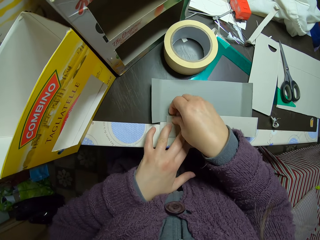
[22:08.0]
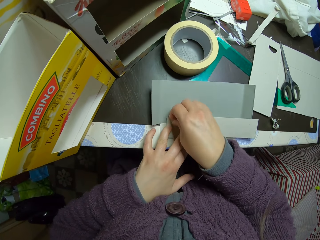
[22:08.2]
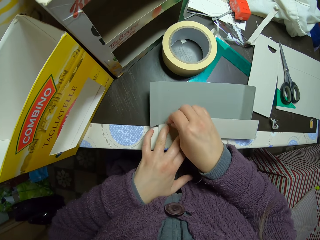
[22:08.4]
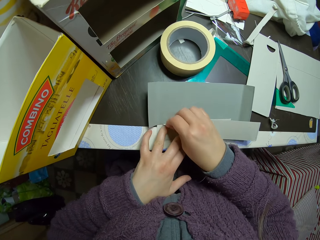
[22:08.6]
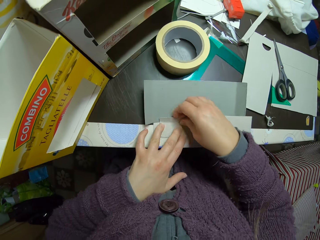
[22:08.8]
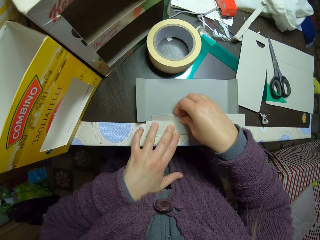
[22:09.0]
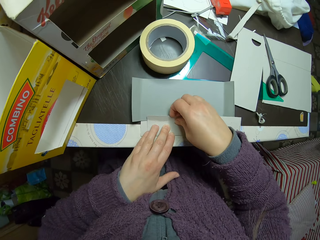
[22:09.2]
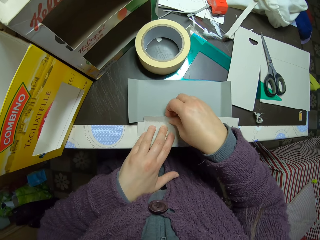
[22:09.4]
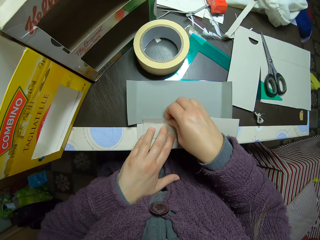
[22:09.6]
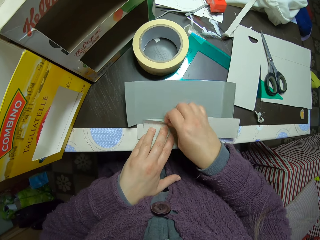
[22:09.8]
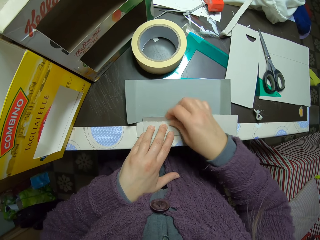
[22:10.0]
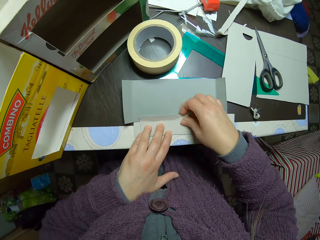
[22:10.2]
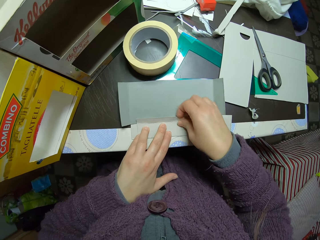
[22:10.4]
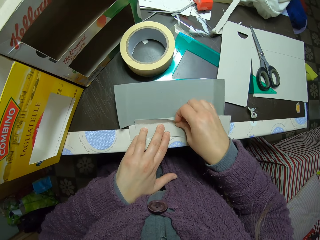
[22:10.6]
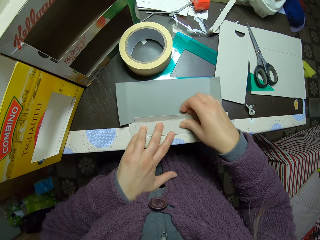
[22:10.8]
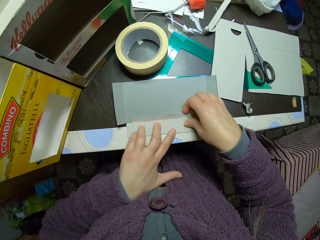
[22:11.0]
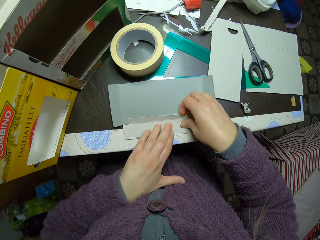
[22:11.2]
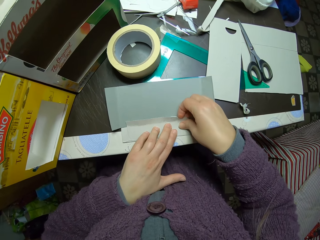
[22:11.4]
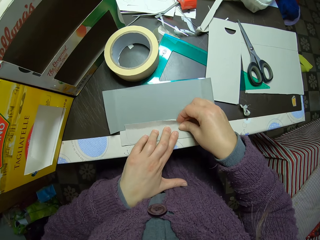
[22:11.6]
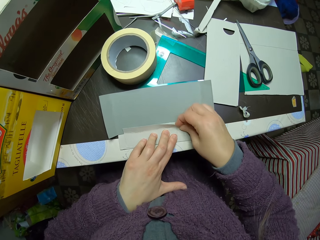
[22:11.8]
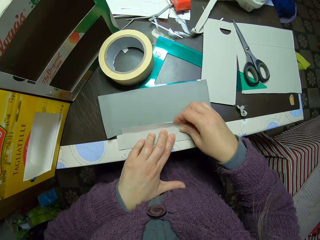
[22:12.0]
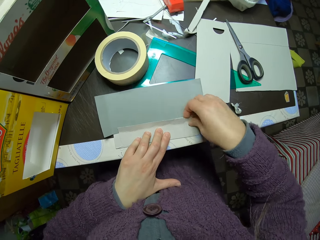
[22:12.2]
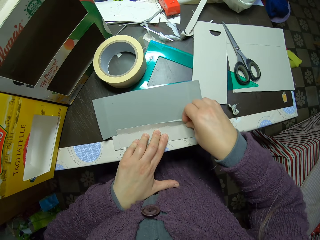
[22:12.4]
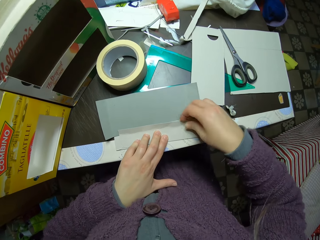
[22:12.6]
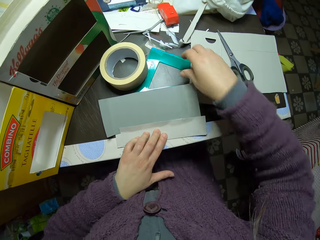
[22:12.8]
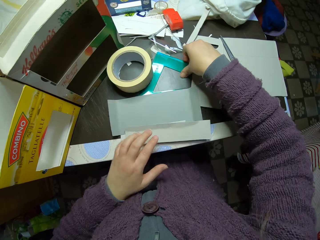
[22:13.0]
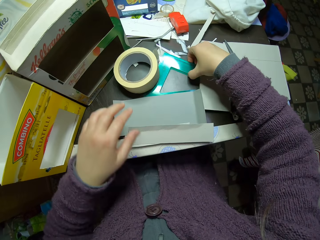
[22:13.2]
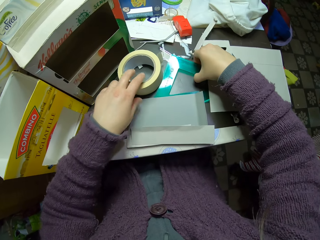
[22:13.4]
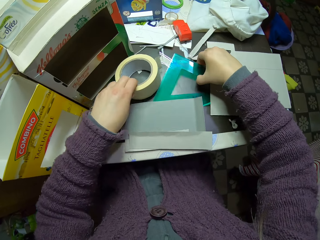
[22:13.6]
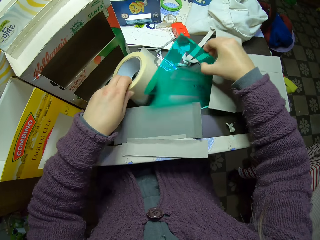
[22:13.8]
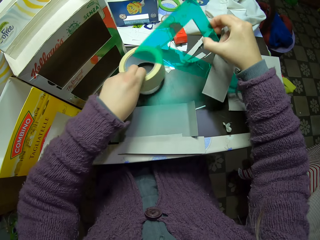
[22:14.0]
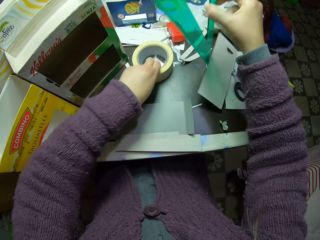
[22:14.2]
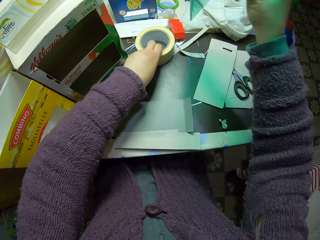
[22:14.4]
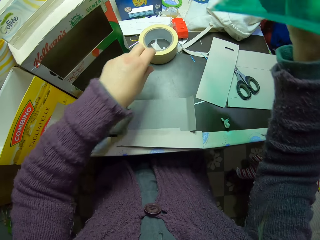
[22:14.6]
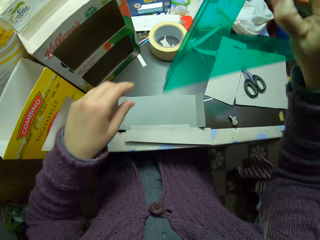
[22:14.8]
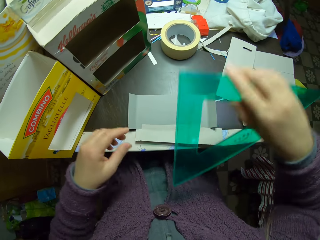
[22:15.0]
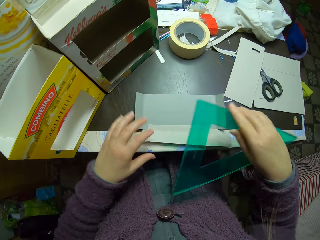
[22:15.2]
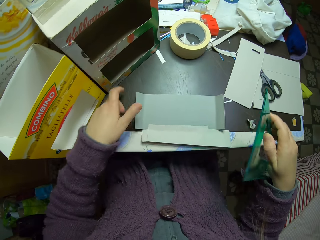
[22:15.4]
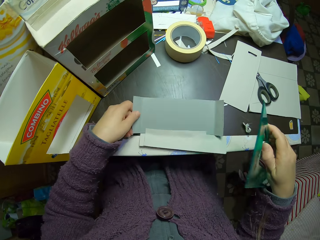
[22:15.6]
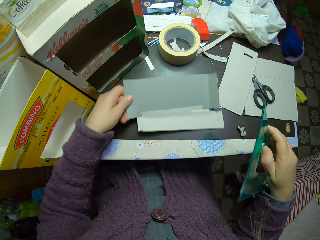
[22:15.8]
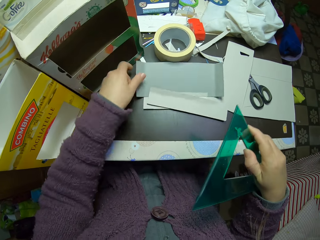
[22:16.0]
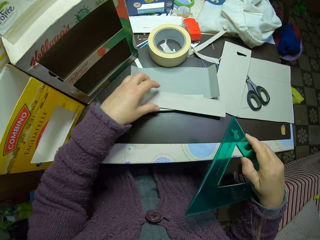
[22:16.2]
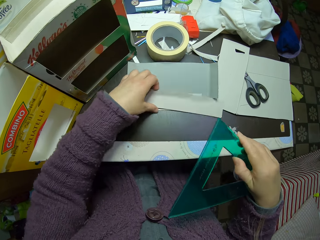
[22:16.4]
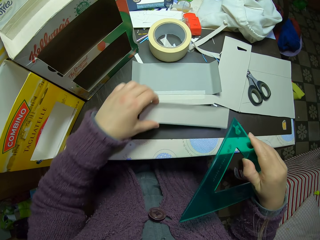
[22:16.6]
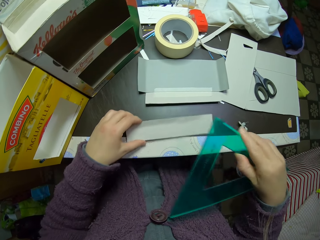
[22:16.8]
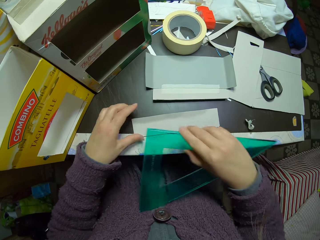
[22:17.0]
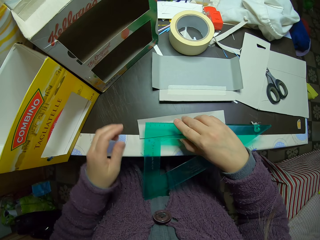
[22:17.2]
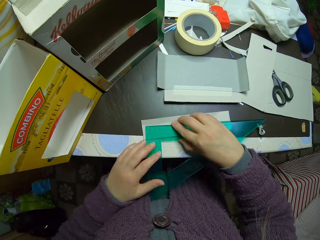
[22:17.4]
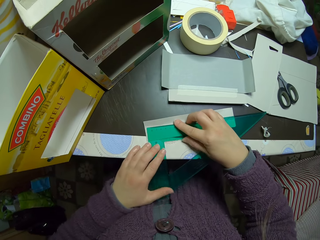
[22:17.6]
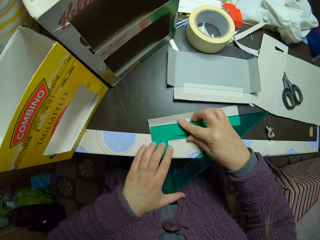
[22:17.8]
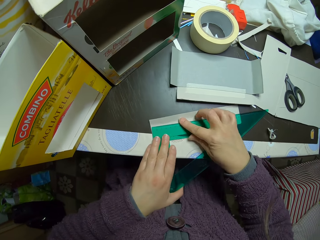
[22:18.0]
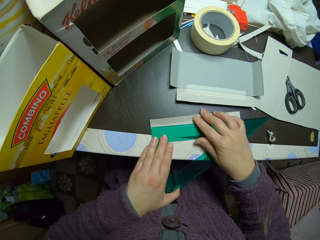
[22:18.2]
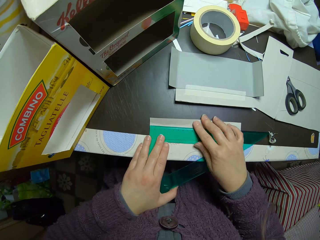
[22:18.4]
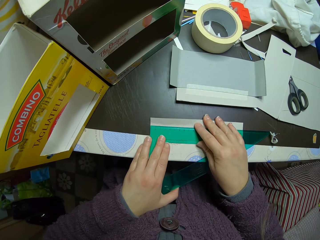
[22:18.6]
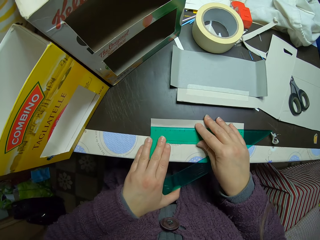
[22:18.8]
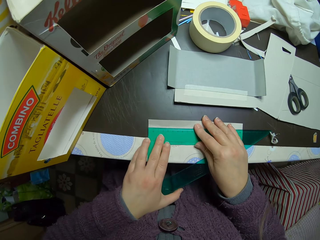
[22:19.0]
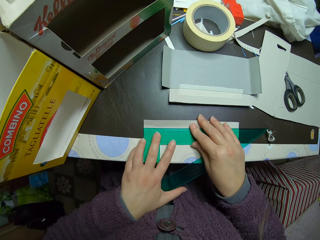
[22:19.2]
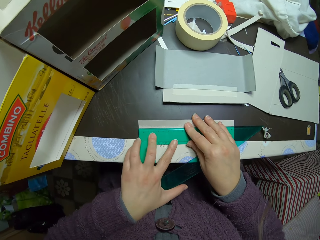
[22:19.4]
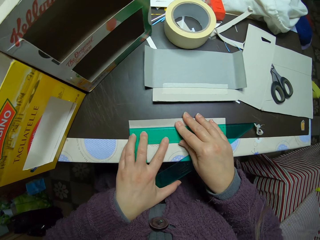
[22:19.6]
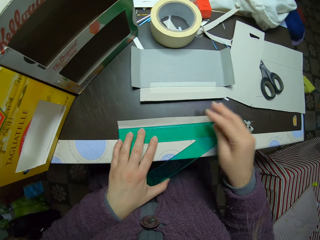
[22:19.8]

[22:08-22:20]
The camera wearer folds the card paper. They pick up a triangular ruler from the table. They move the tape, move the card paper. They place the ruler on the cut out broader carton piece. They measure the card paper.

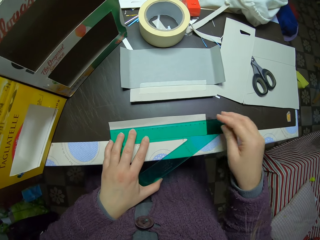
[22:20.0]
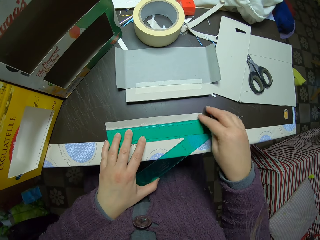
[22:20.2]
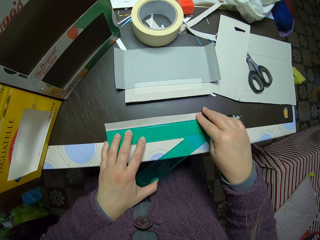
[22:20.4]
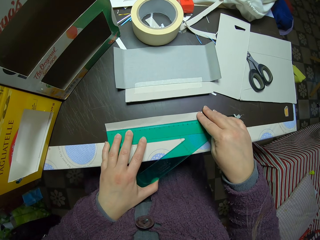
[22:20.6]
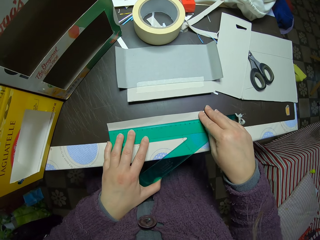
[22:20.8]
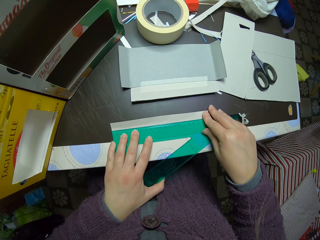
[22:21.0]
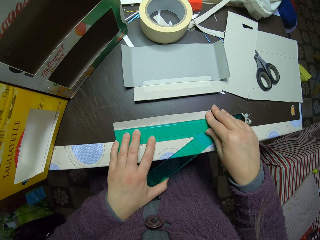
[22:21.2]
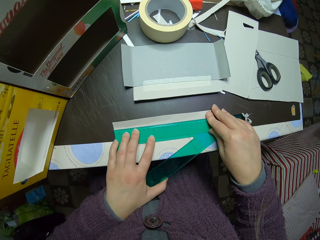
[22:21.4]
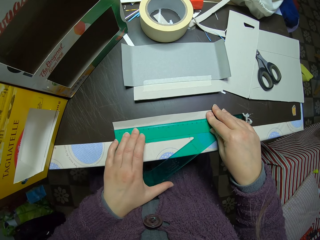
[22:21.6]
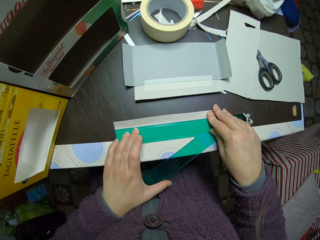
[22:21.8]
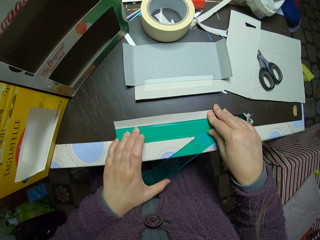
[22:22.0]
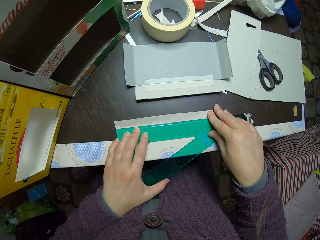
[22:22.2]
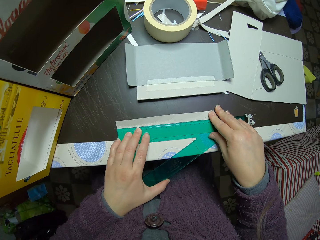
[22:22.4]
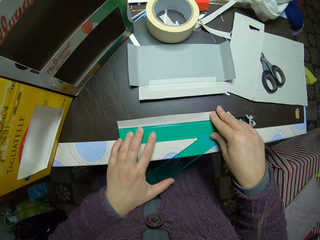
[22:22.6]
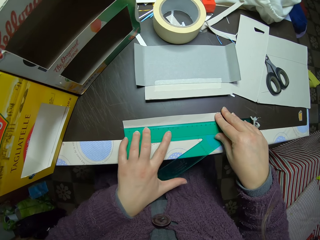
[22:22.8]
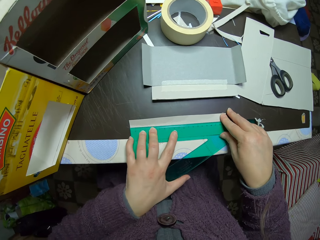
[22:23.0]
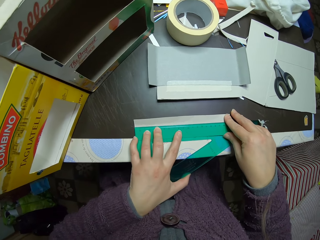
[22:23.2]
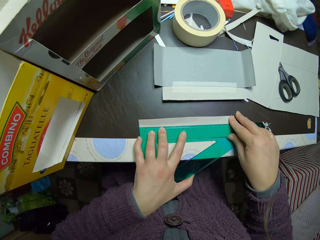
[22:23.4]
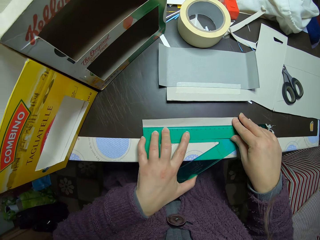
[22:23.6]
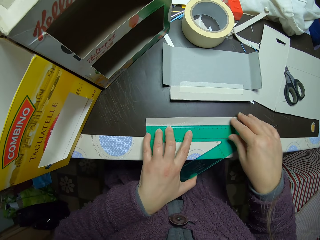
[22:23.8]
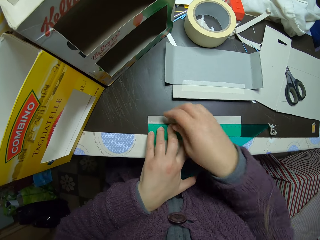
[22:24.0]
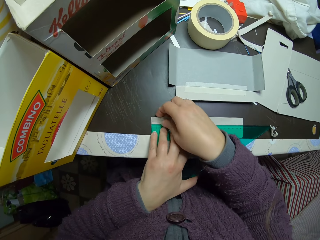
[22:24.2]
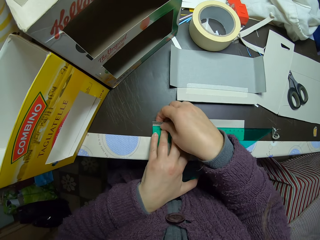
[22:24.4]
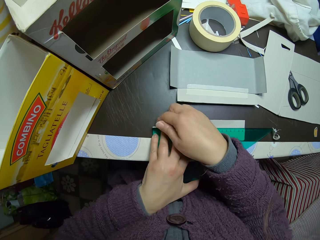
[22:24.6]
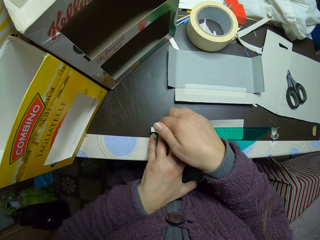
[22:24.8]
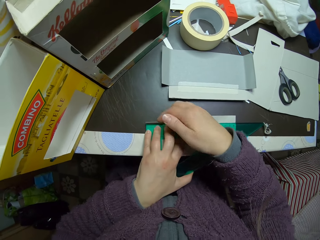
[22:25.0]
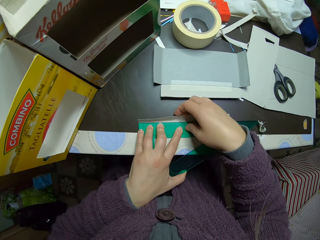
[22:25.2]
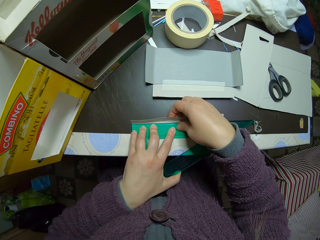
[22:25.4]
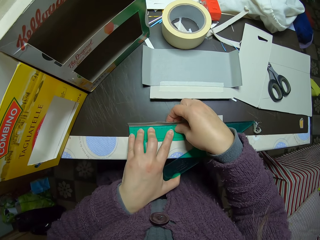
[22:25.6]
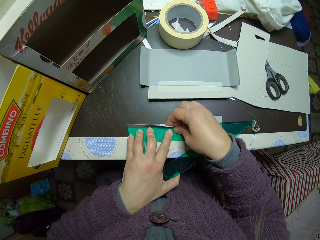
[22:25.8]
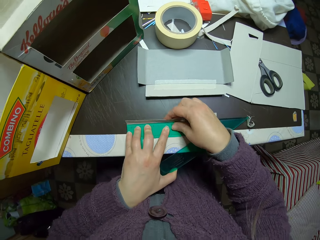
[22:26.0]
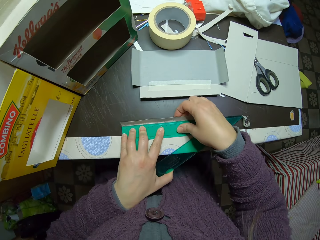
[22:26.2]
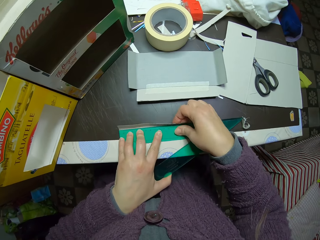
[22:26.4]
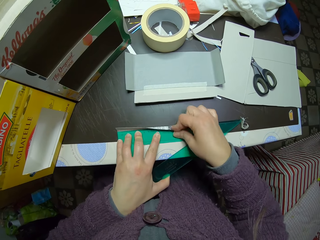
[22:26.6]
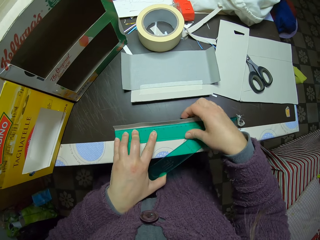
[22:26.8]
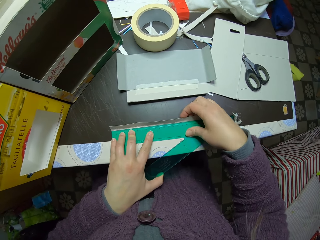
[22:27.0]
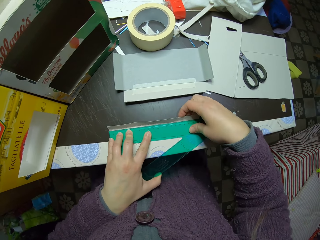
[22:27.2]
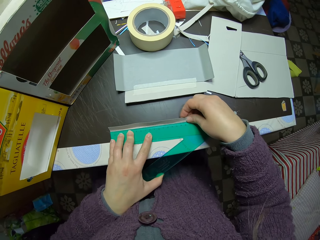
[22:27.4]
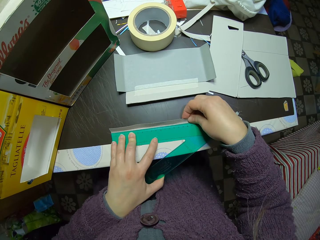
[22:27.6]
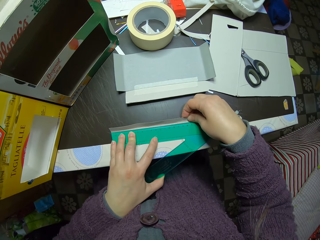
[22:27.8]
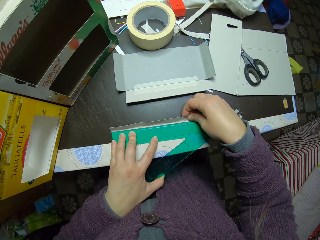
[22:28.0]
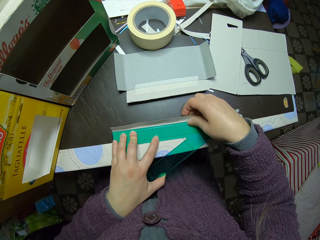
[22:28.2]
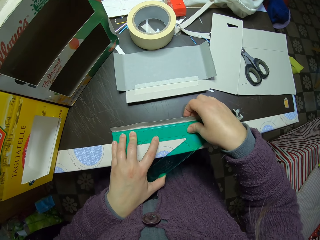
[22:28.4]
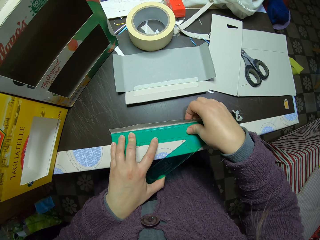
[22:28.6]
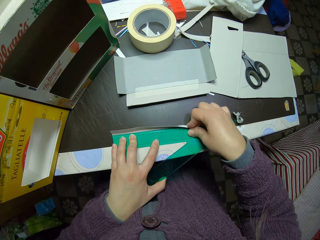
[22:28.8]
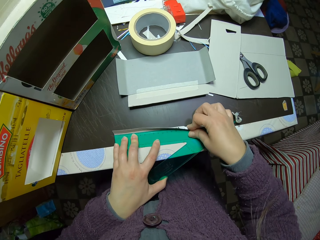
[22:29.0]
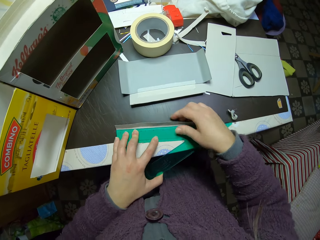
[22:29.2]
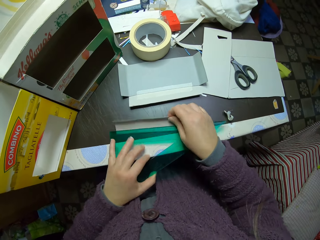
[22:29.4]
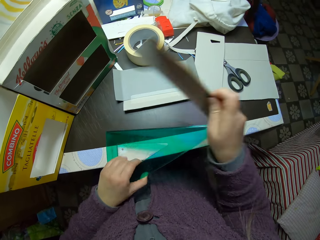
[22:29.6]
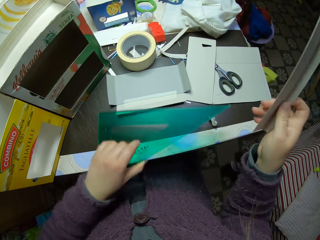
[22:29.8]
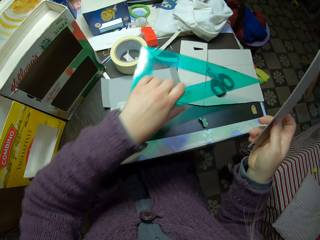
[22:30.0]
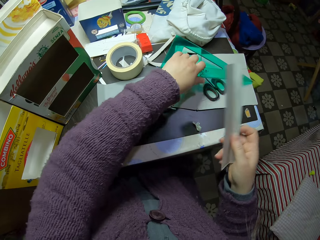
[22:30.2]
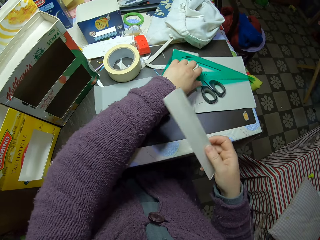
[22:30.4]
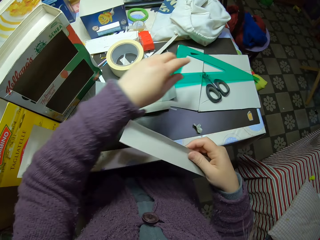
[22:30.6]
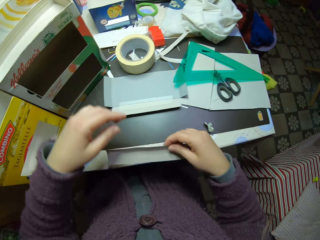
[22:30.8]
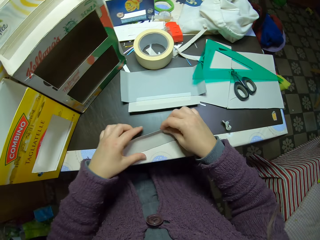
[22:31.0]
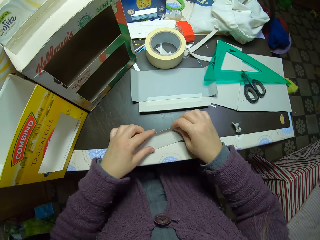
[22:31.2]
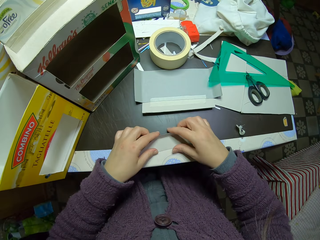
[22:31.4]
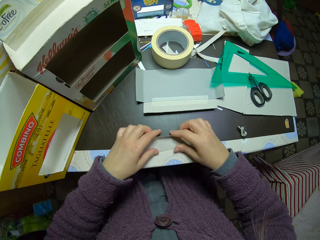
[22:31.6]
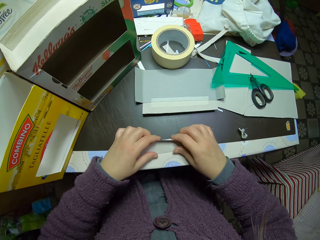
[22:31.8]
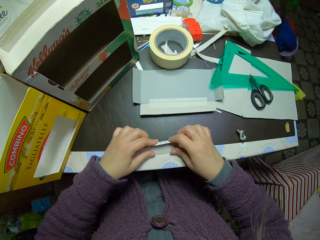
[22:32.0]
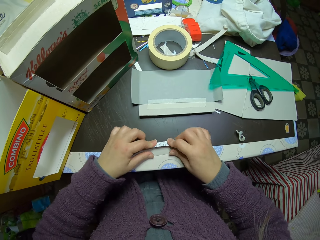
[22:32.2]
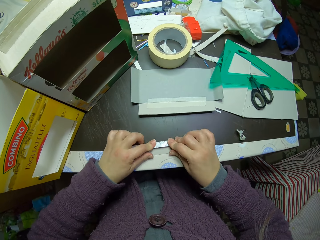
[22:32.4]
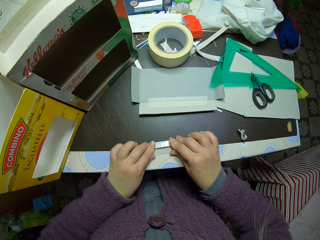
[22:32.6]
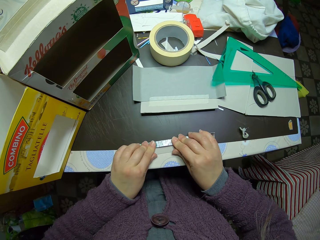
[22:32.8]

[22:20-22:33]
The camera wearer folds up the broader carton piece. They fold the card paper. They remove the broader carton piece underneath the triangular ruler. They place the ruler on the table. They fold the cardboard piece on the table.
